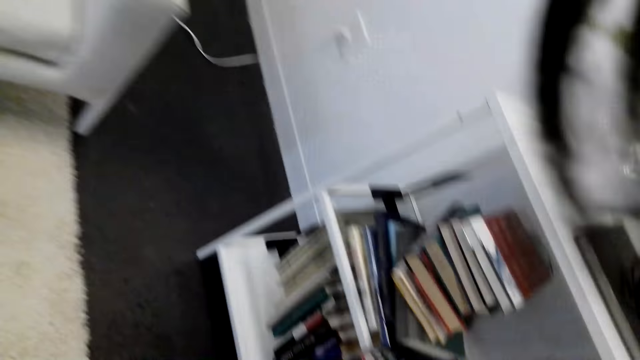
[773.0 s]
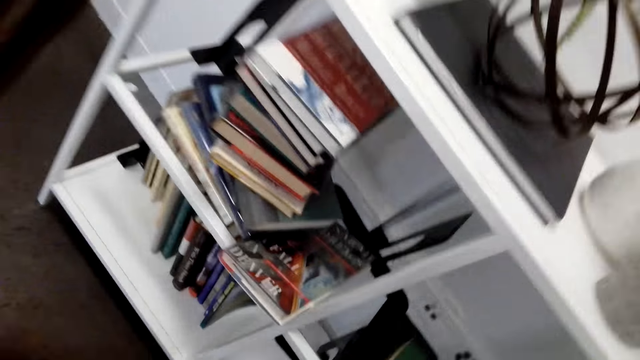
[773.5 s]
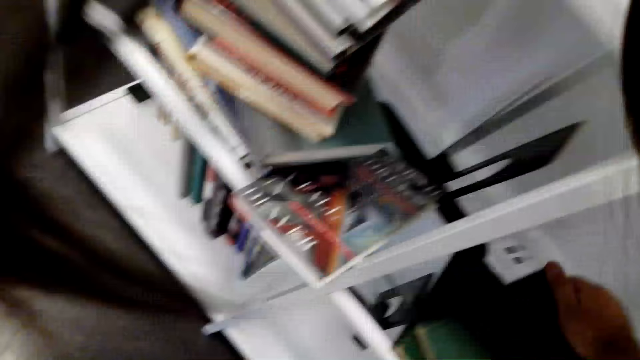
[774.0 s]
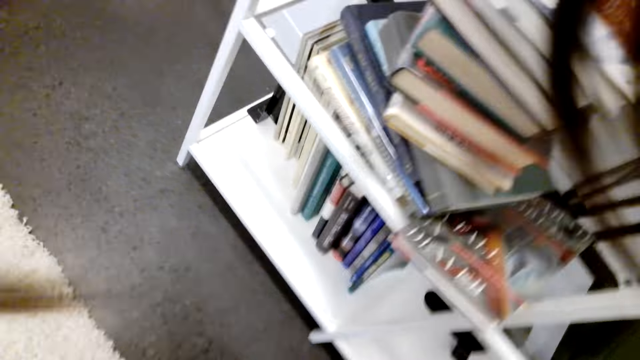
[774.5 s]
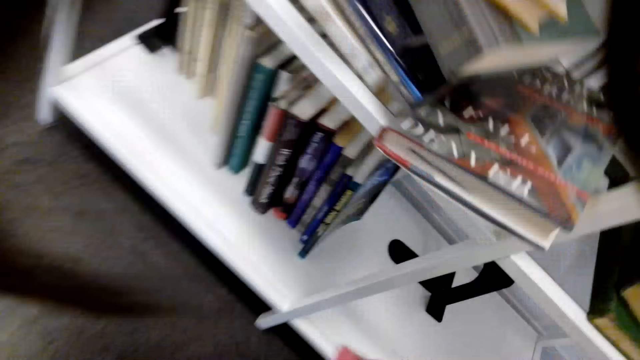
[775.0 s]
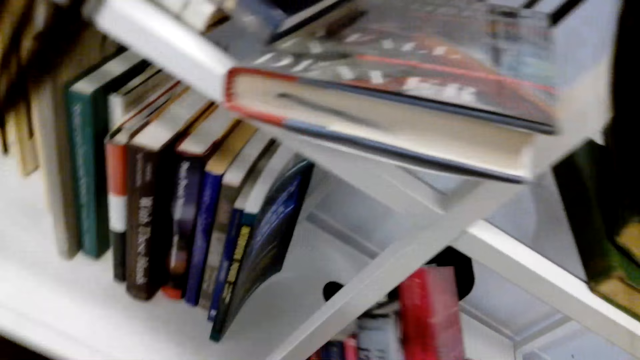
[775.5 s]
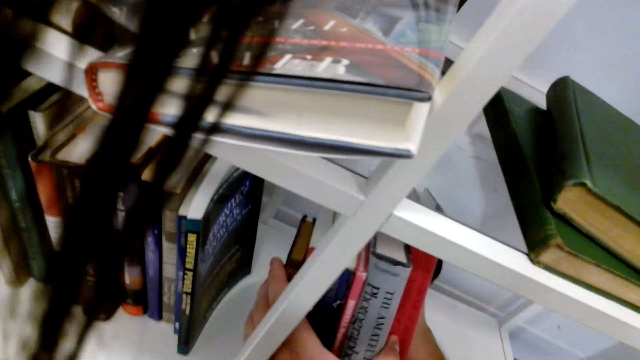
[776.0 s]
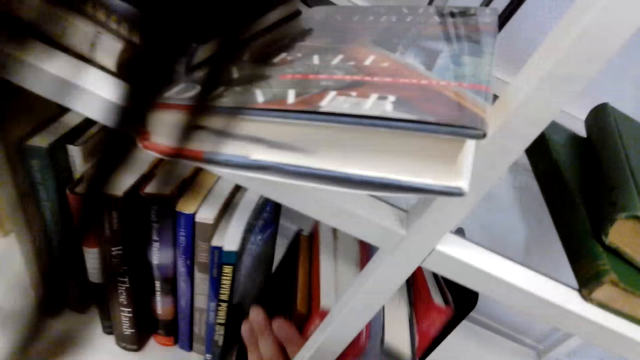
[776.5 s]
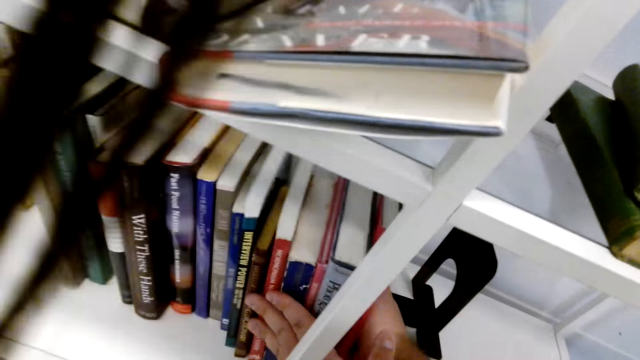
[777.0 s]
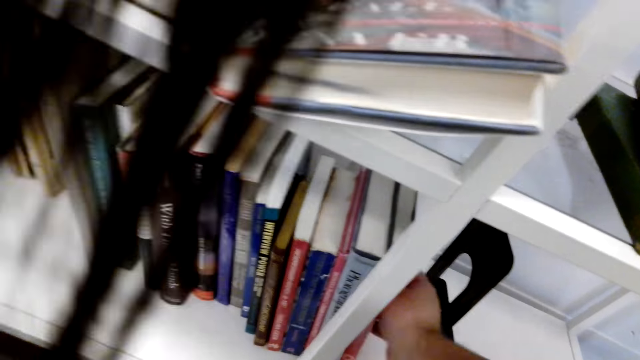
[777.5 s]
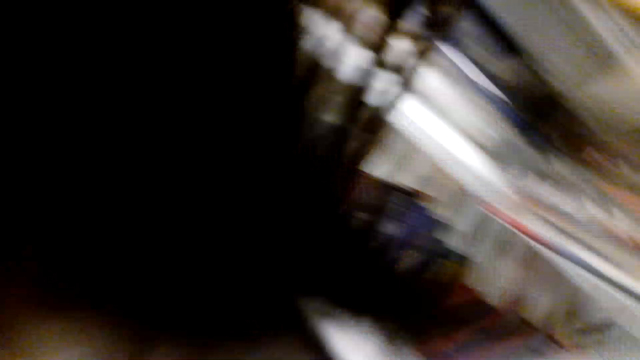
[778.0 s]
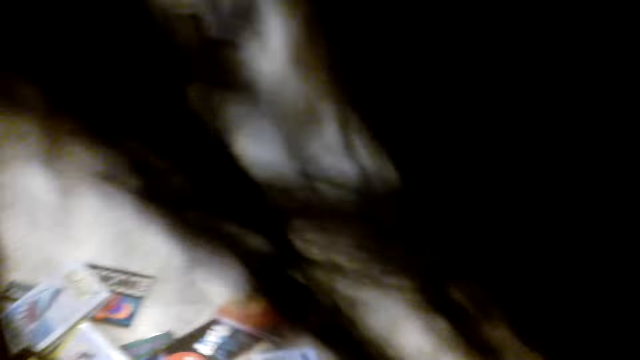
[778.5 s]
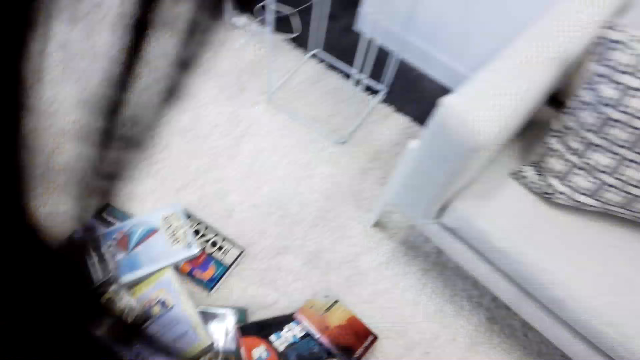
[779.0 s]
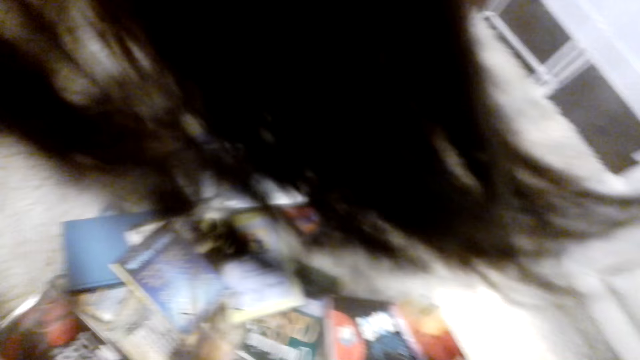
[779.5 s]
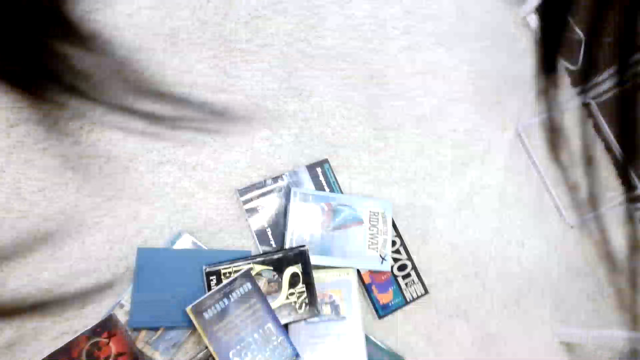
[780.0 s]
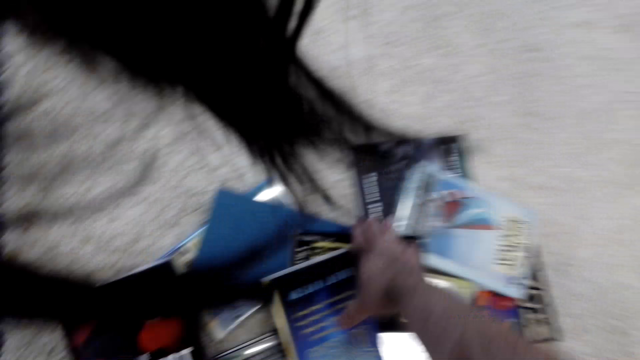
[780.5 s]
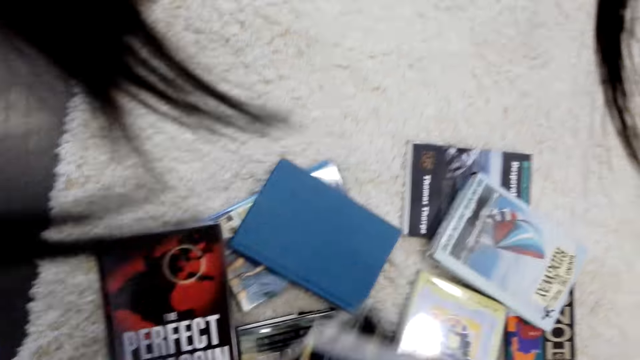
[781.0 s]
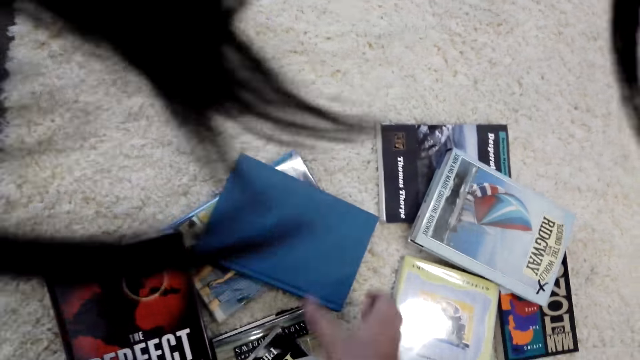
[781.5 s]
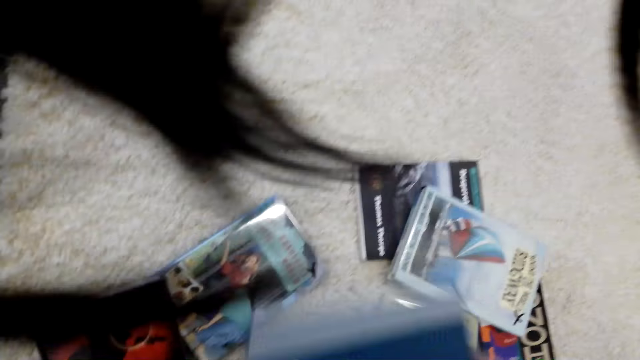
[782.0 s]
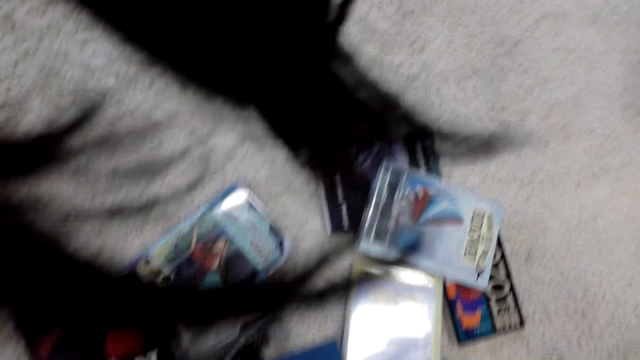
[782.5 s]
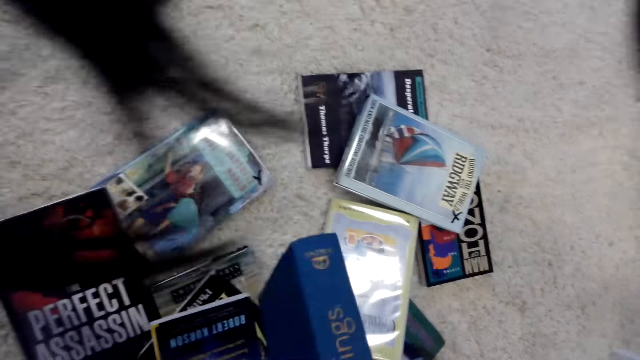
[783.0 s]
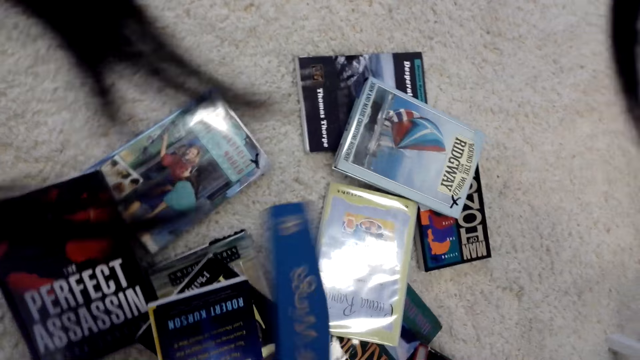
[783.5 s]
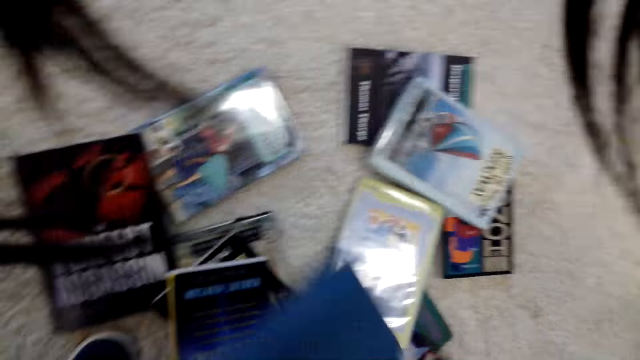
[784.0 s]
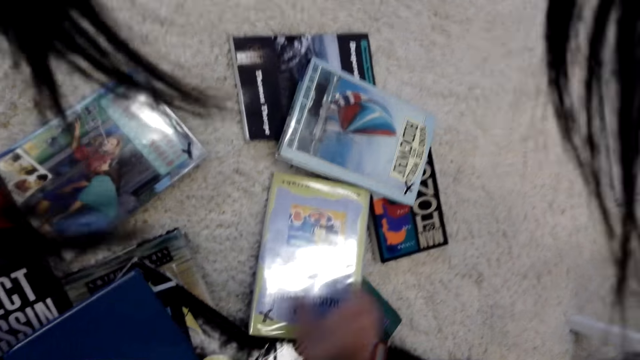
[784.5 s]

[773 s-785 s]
The camera wearer puts the books in the shelf. They look around and lift the books.

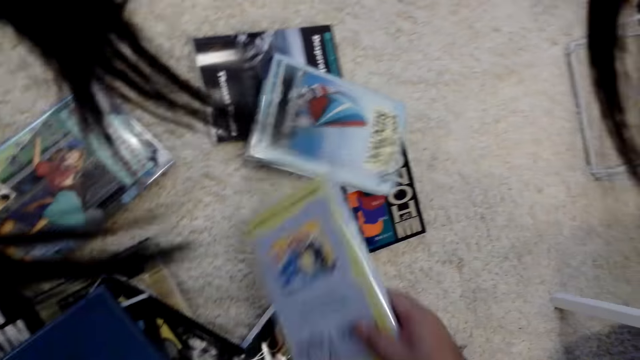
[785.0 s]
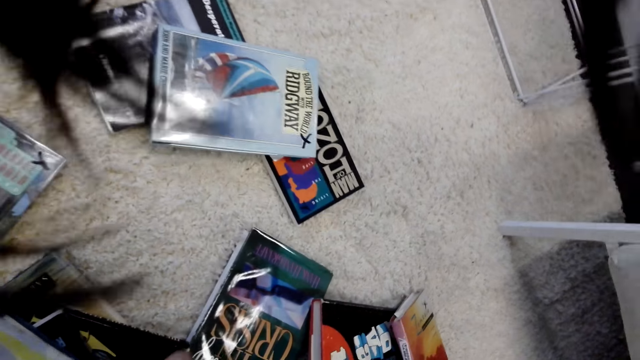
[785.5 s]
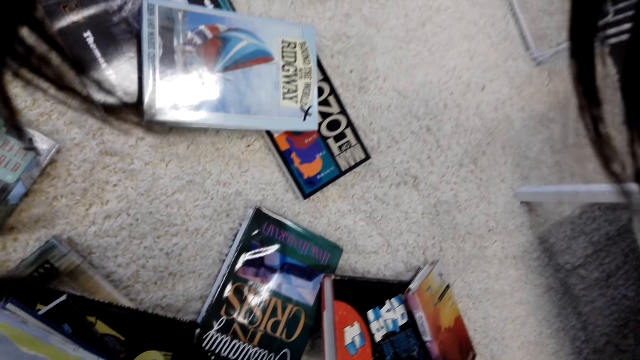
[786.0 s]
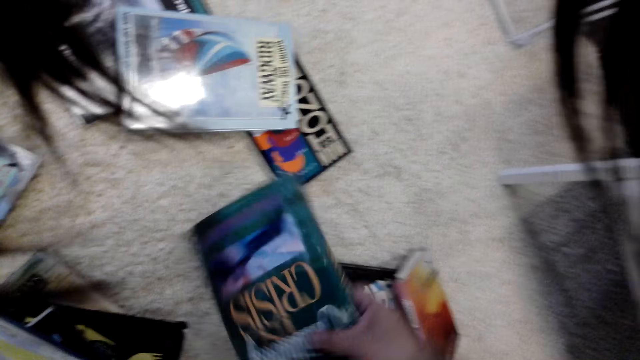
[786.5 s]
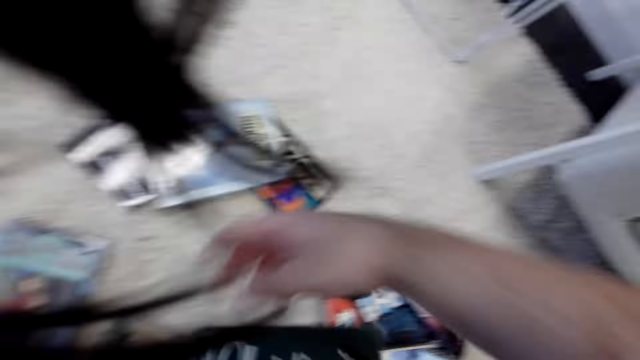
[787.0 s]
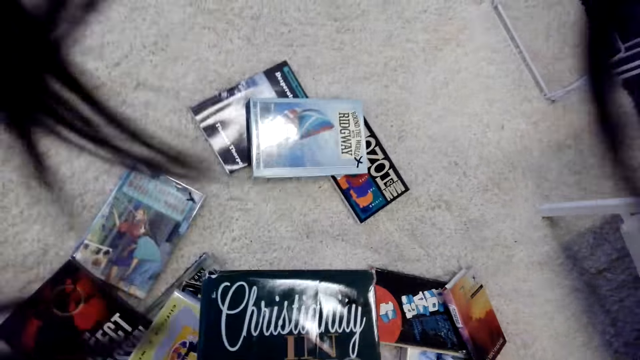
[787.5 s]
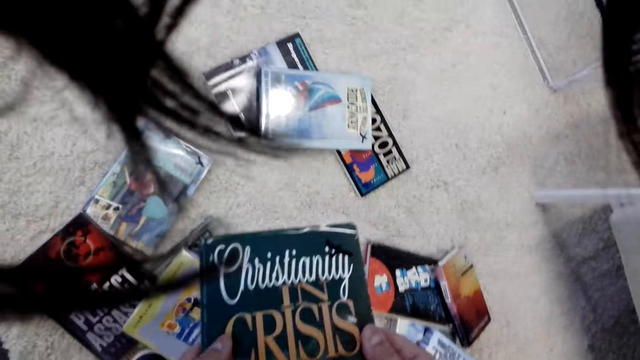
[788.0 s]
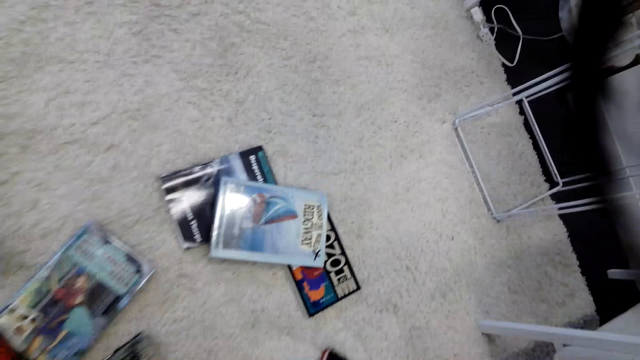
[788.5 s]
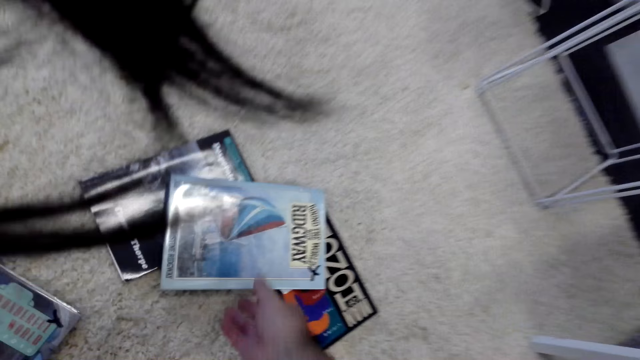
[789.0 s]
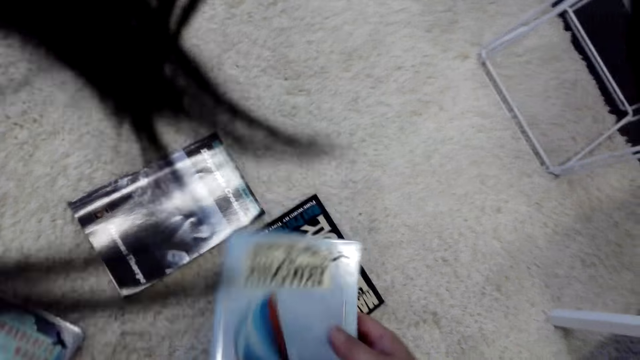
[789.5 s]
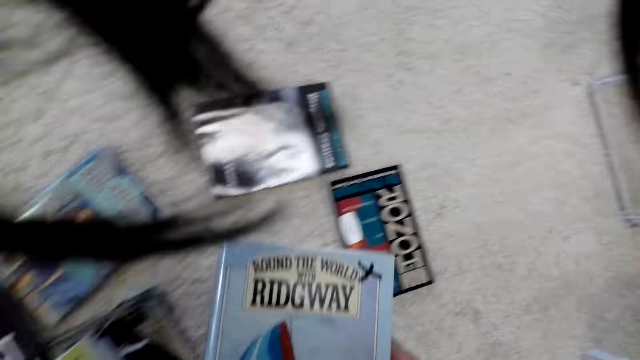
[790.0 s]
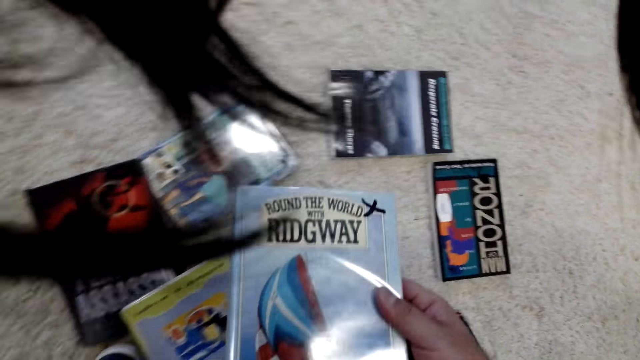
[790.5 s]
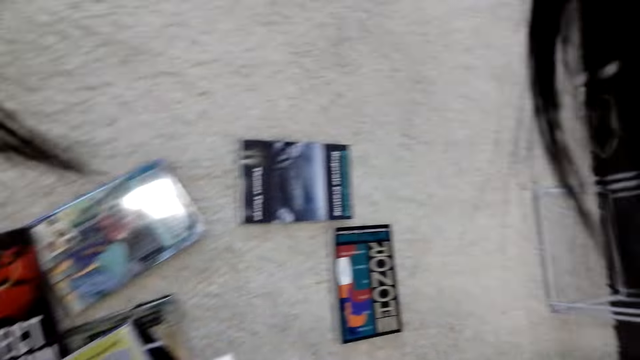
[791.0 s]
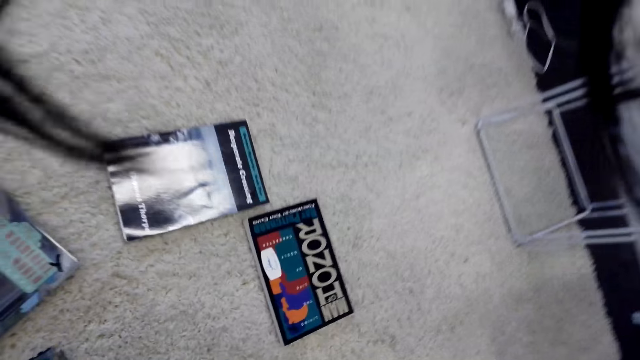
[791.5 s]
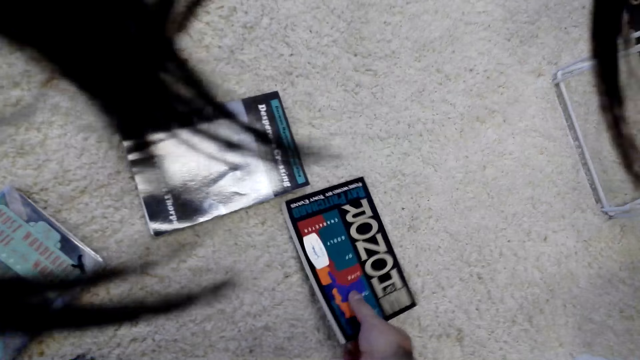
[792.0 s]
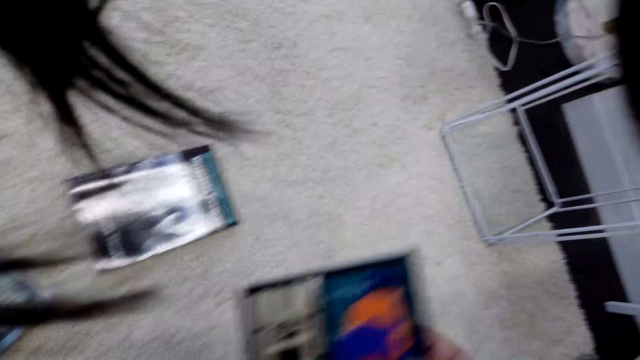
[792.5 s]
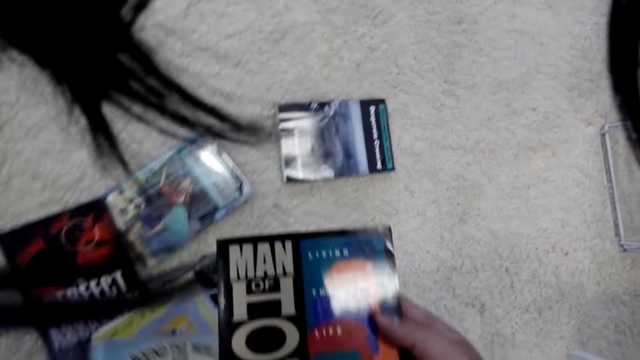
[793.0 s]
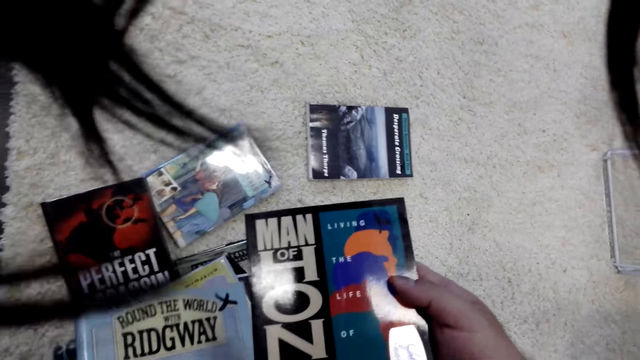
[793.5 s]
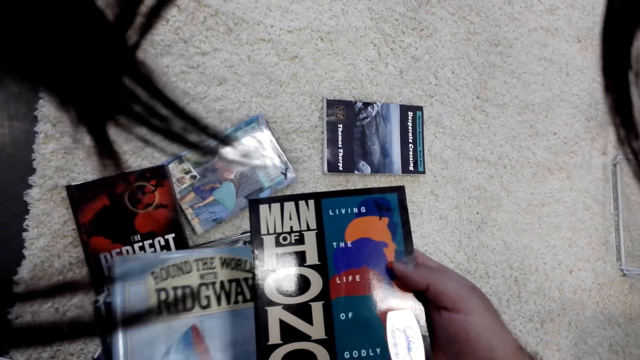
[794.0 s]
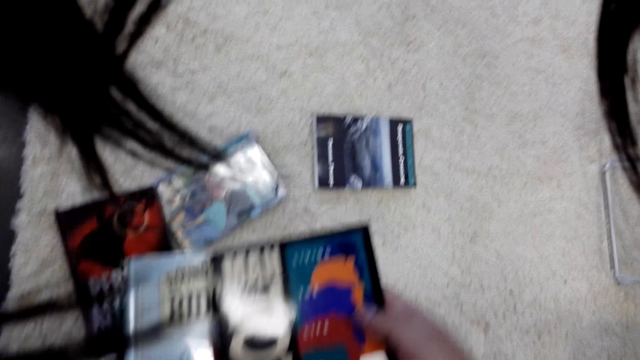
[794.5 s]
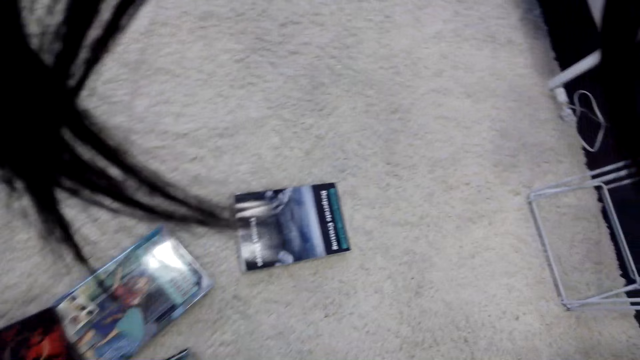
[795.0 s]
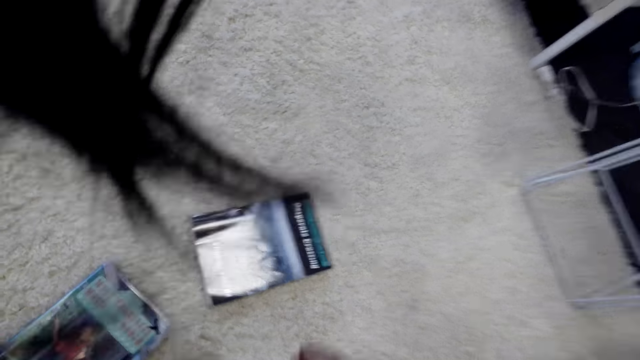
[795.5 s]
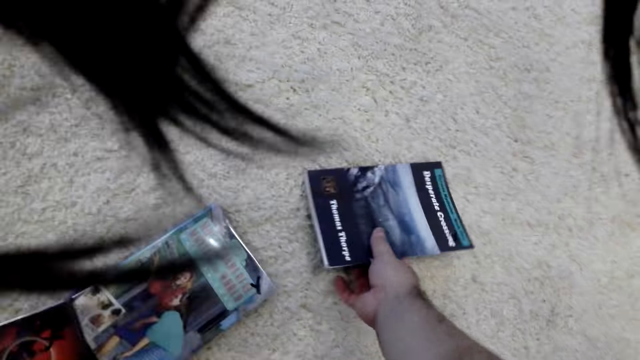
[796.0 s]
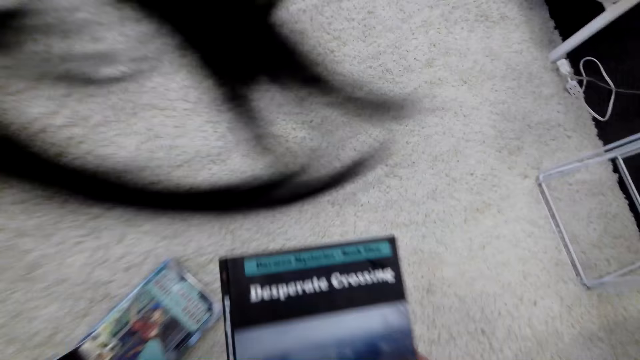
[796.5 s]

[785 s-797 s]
The camera wearer takes books from the floor.
